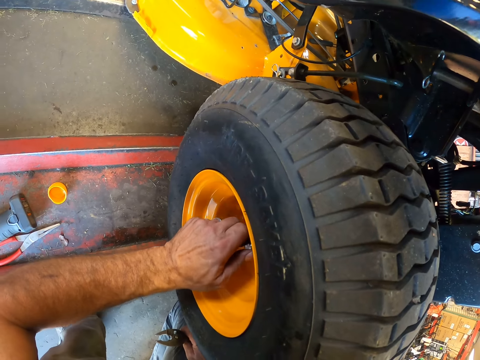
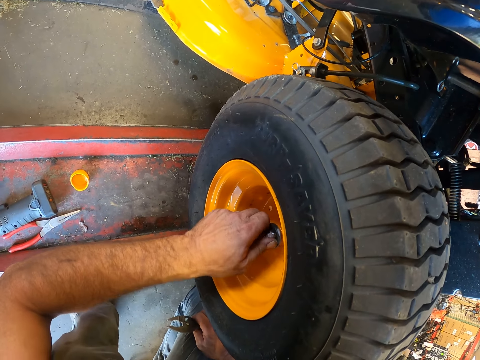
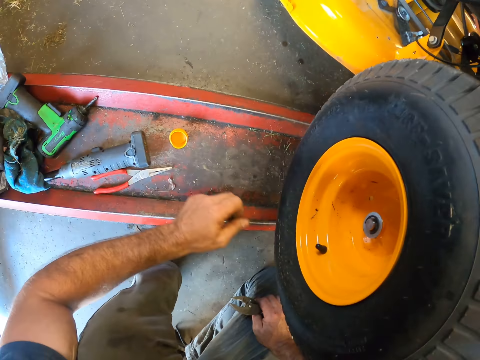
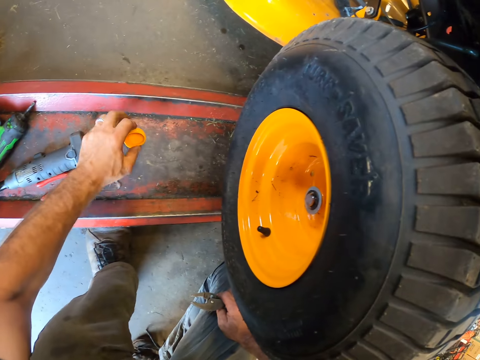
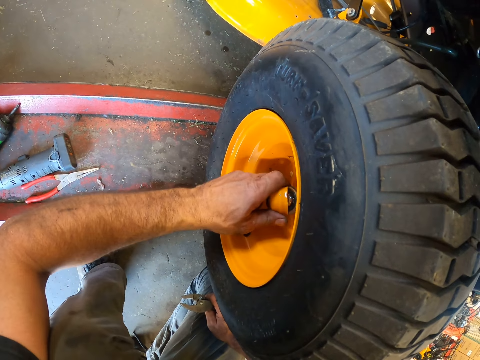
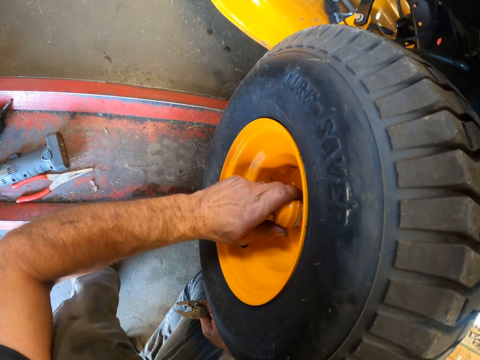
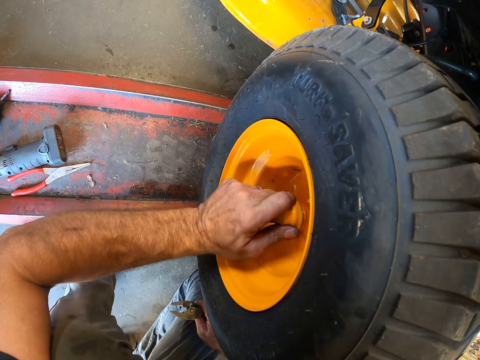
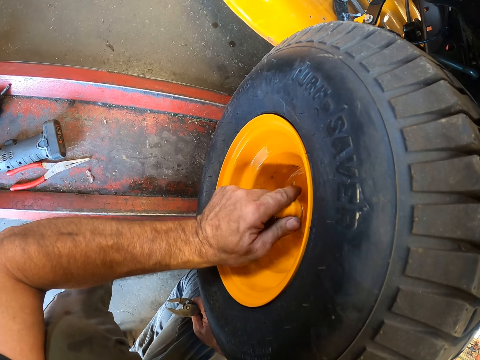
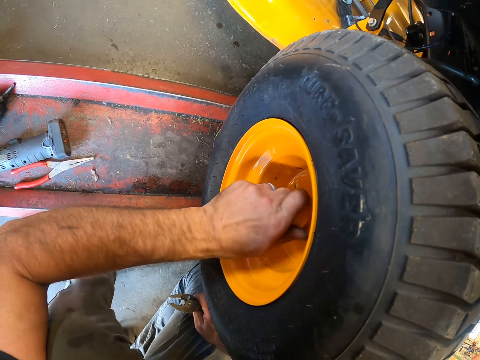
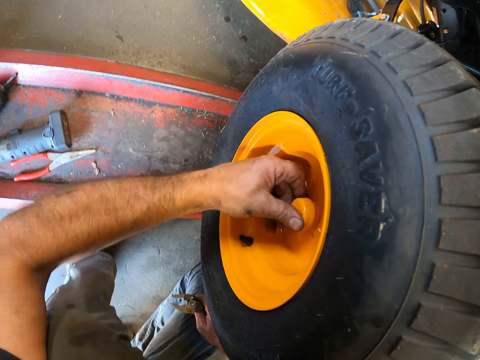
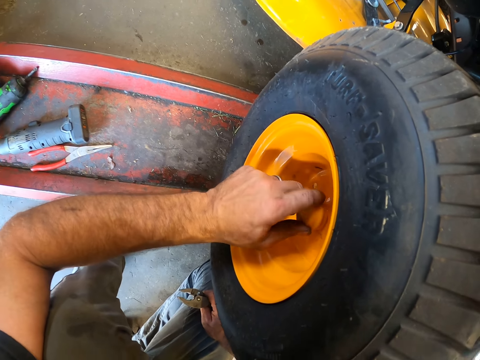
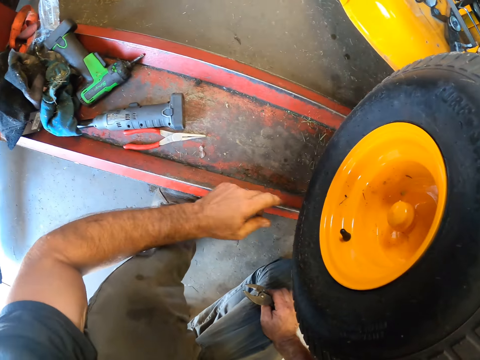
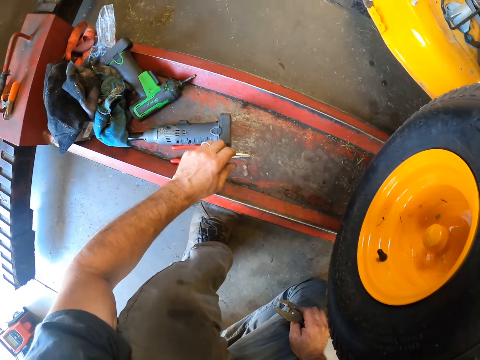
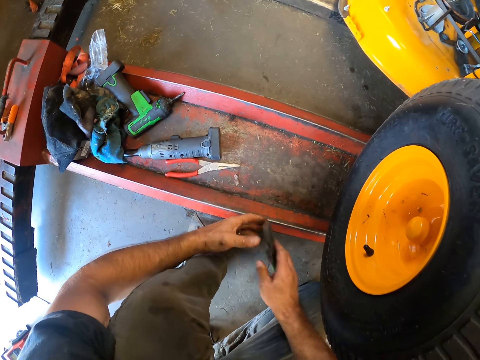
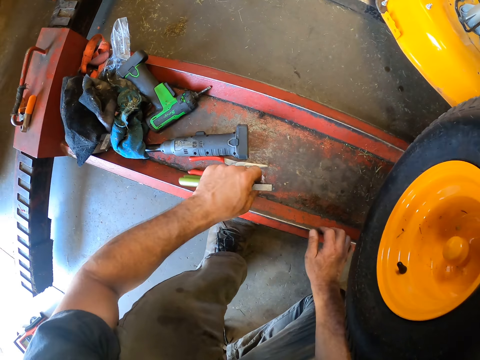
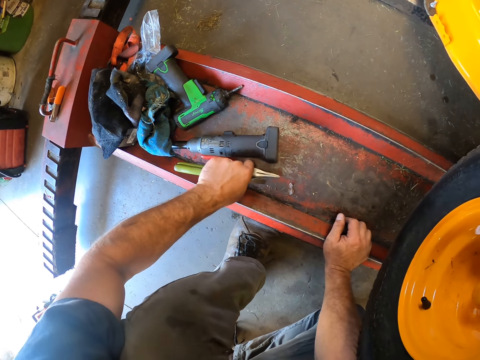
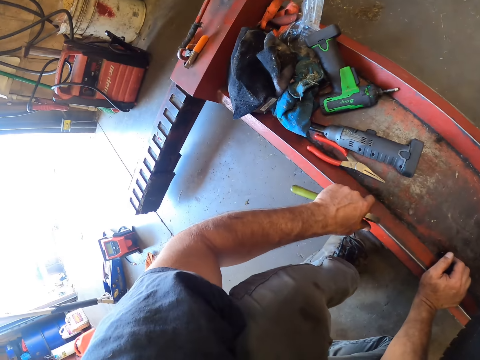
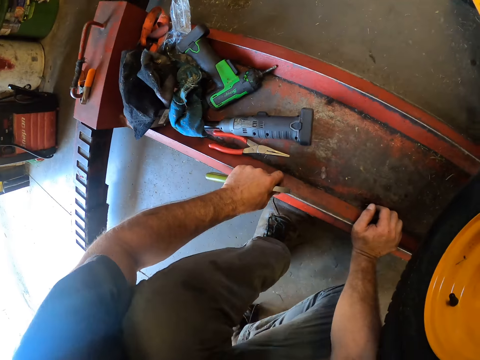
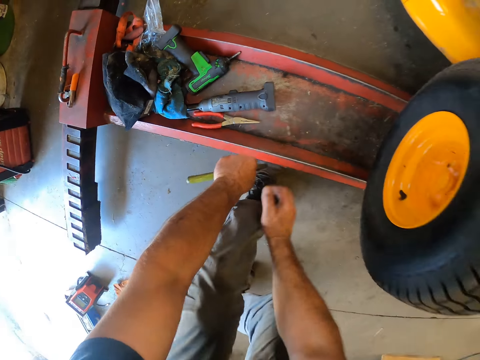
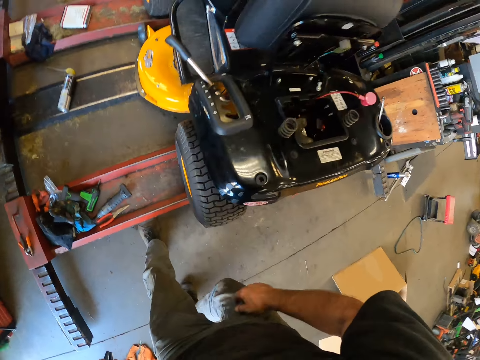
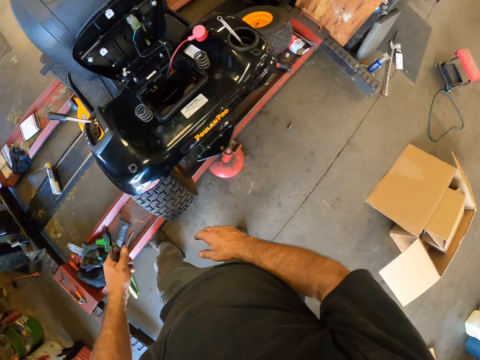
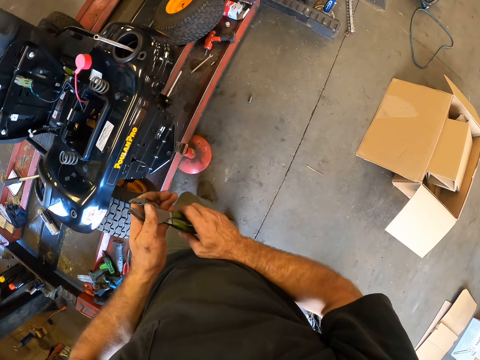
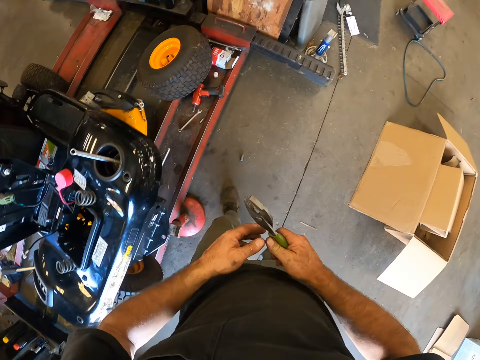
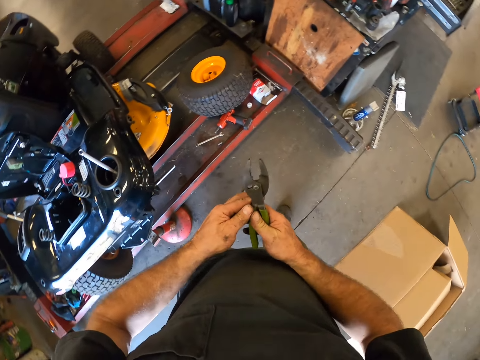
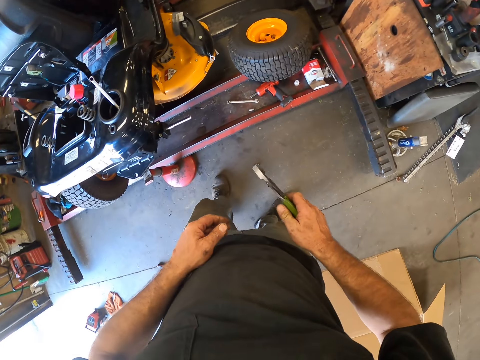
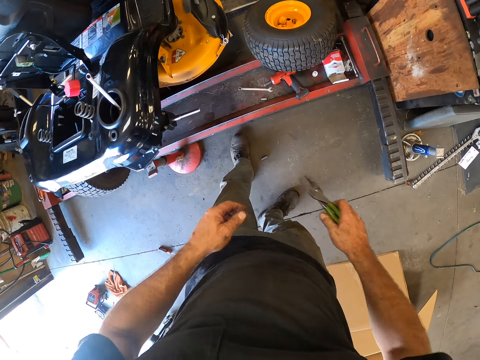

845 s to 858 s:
The camera wearer picks up the lug nut cover from the car lift. He fixes the lug nut cover onto the lug nut in the wheel with his left hand. He passes the hose clamp plier to his left hand. He touches the car lift with his right hand. He moves the needle nose plier with his left hand. He looks around, touches the car lift with his left hand and stands up. He passes the hose clamp plier to his right hand. He walks around the garage.

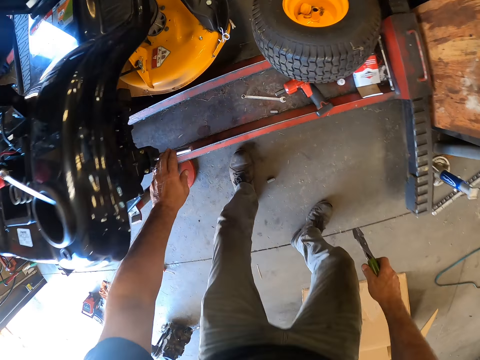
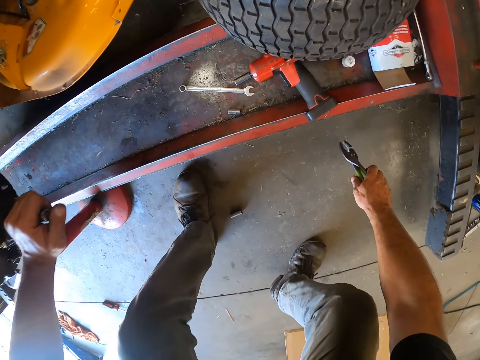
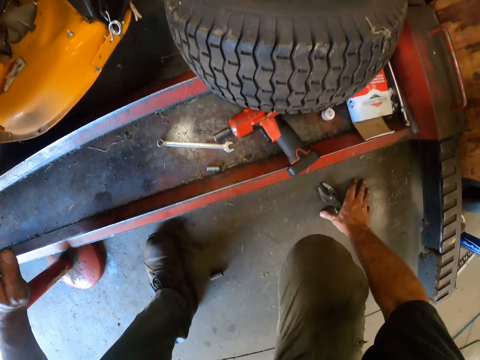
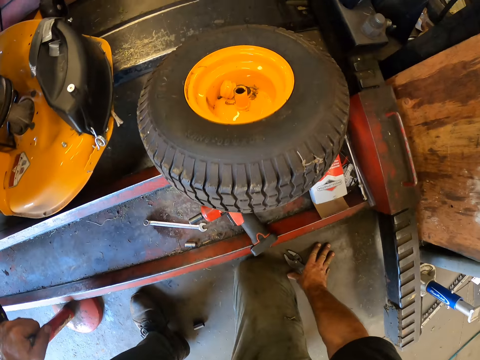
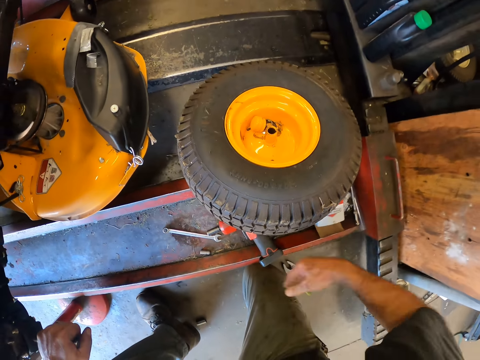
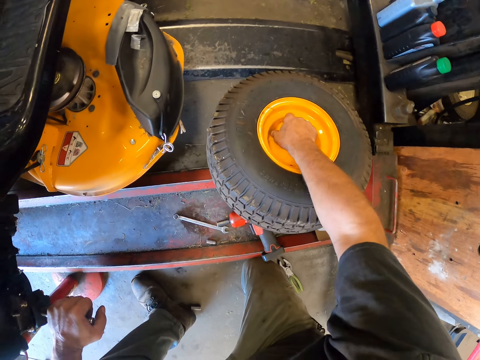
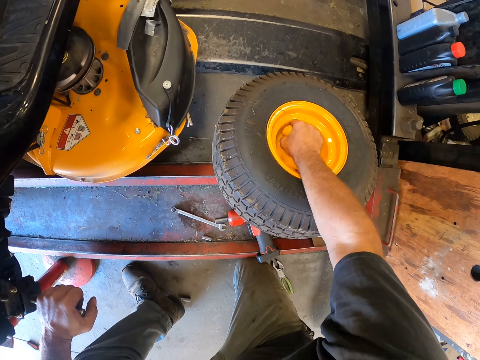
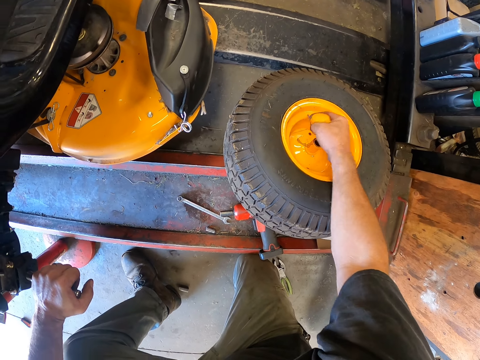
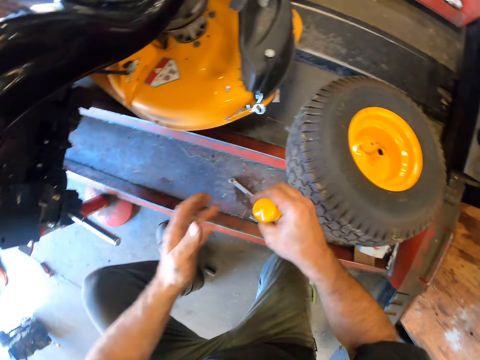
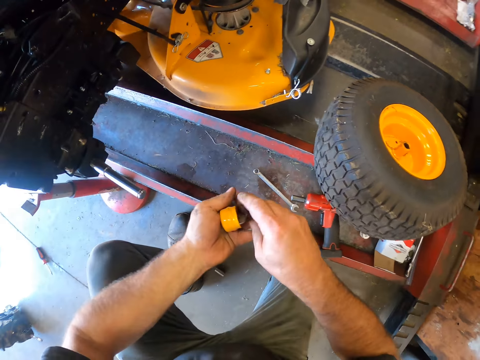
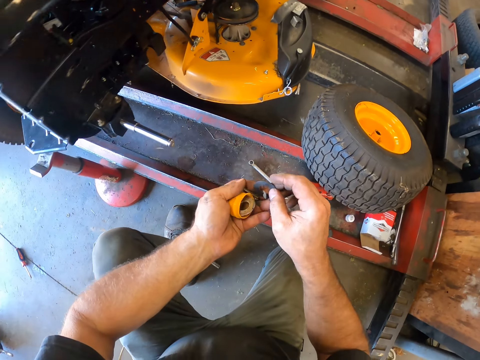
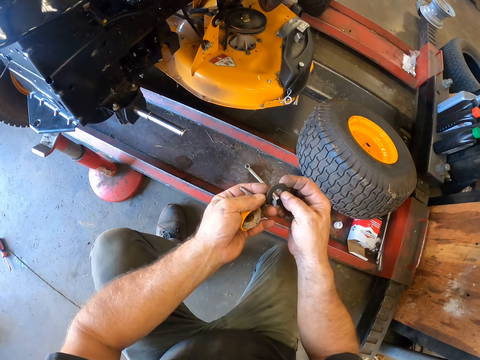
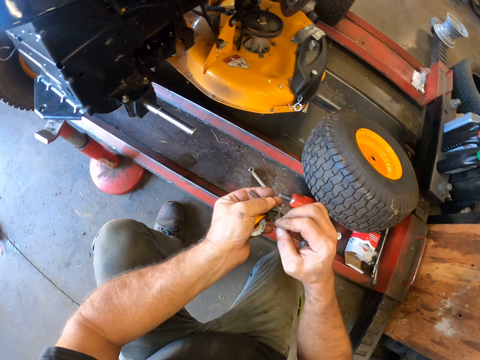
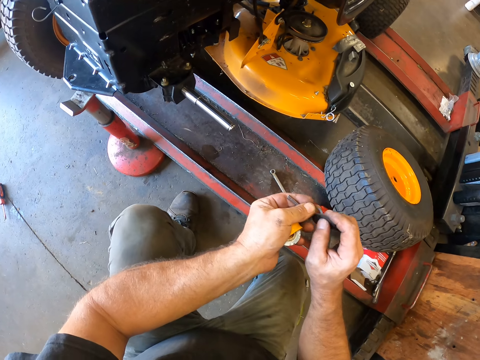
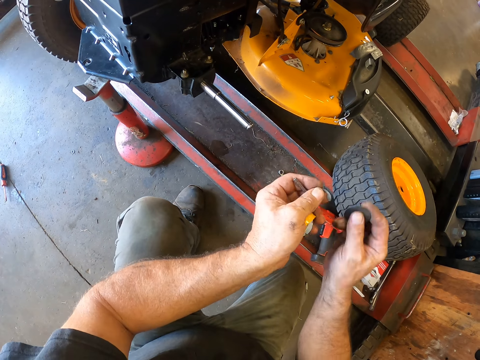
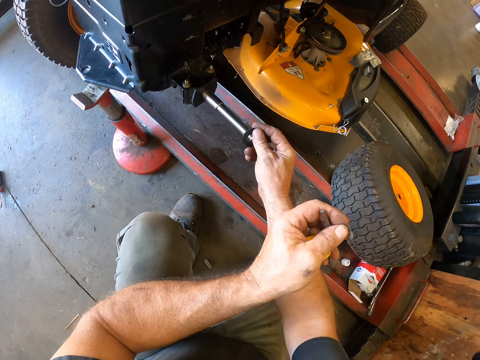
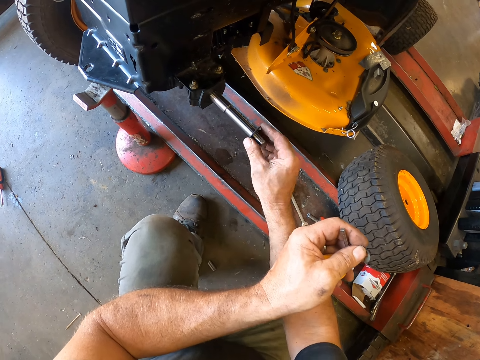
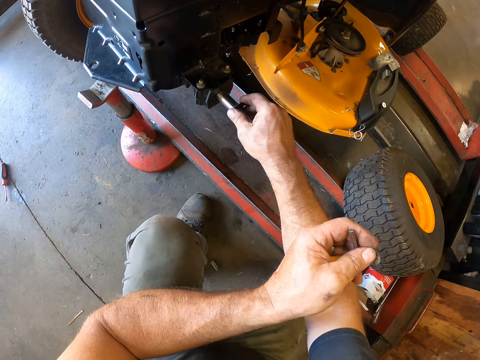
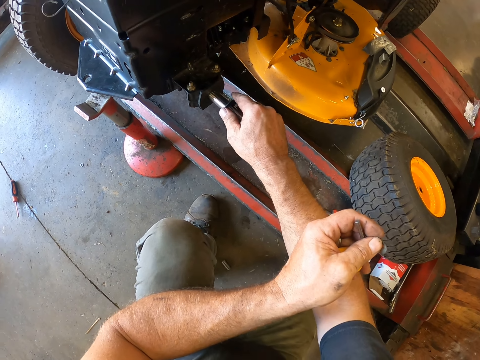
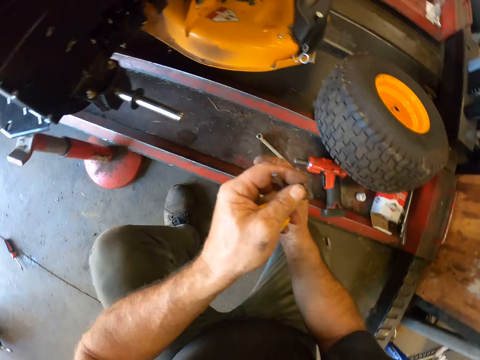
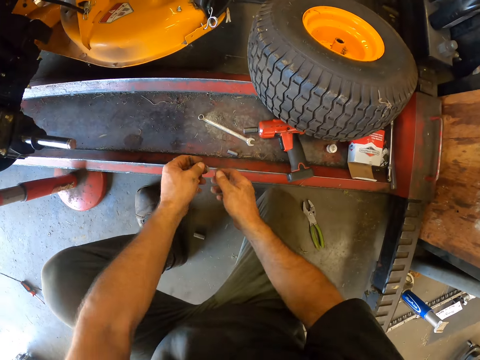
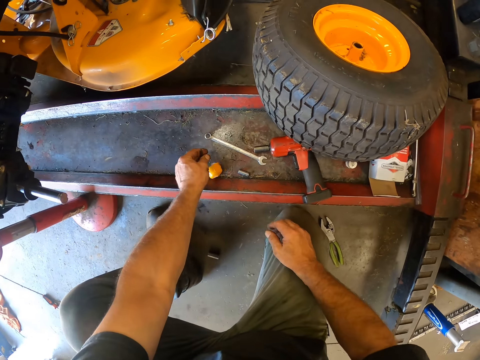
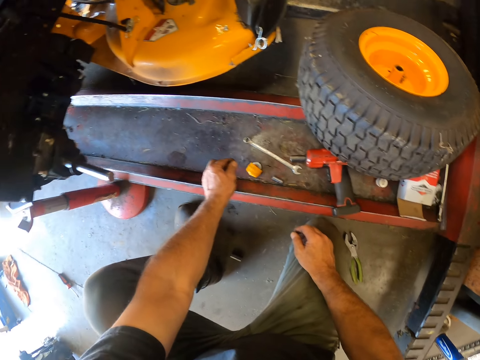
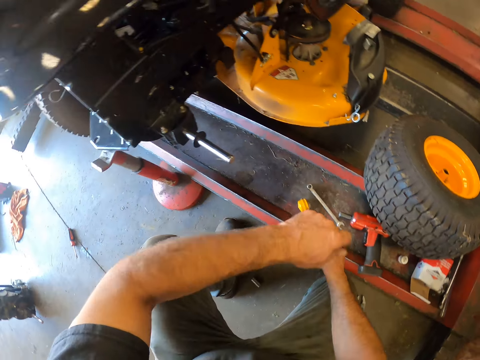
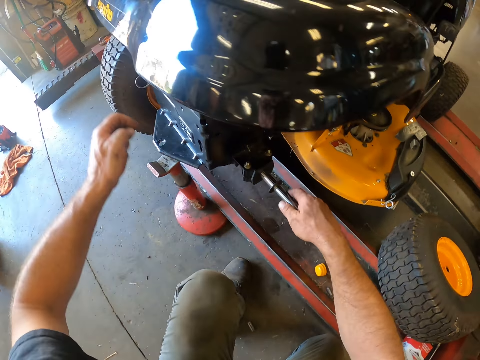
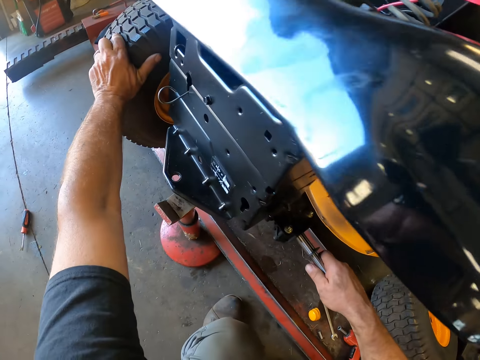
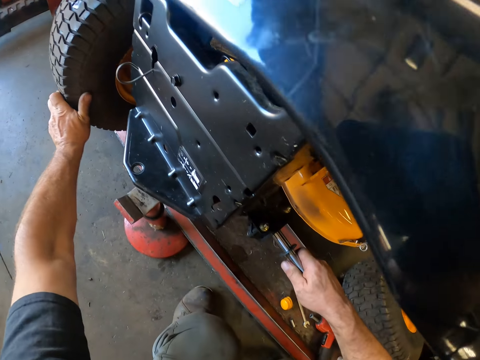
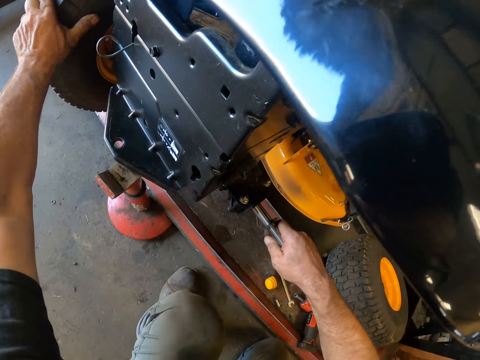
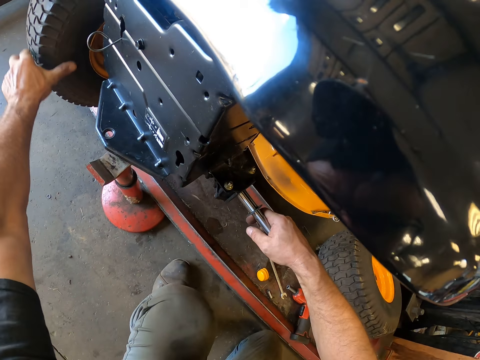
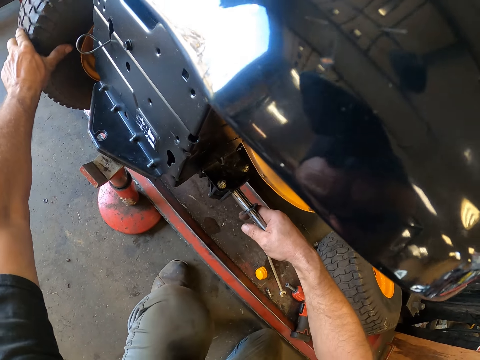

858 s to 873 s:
The camera wearer holds a tie rod of the lawn mower on the car lift with his left hand. He drops the hose clamp plier on the floor with his right hand. He picks up some tools, a bolt cover cap and washers, with his right hand from another wheel on the car lift. He passes the tools to his left hand. He picks up another washer from his left hand with his right hand. He puts the washer on the tie rod. He drops another lug nut cover on the car lift with his left hand. He looks around. He holds the tie rod of the lawn mower on the car lift with his left hand. He rolls the wheel of the lawn mower on the car lift with his left hand.
